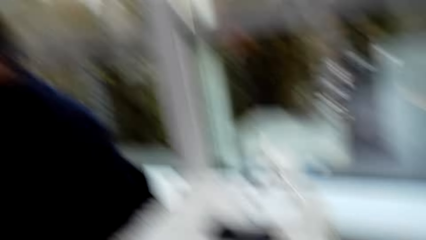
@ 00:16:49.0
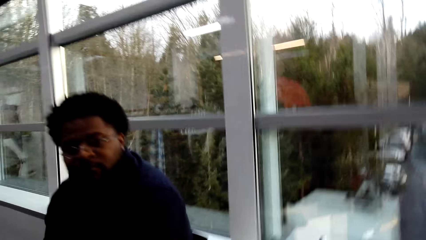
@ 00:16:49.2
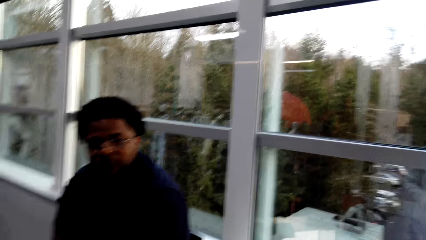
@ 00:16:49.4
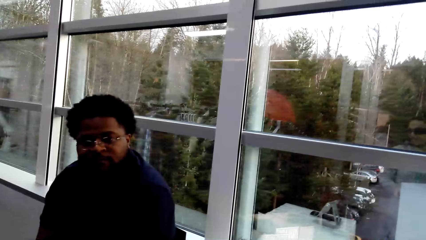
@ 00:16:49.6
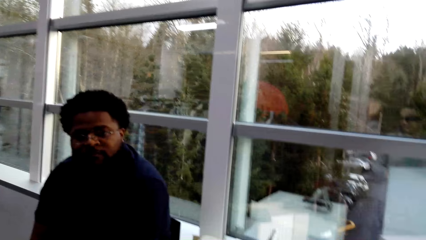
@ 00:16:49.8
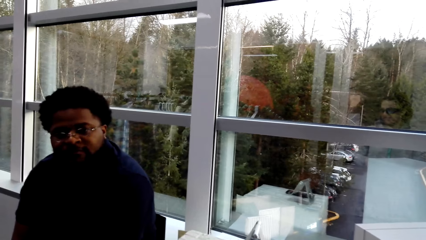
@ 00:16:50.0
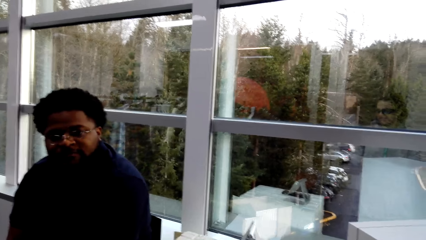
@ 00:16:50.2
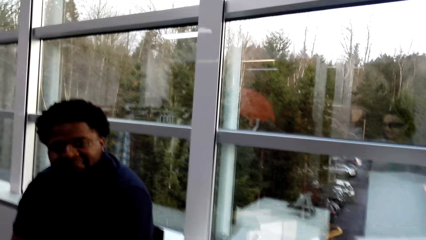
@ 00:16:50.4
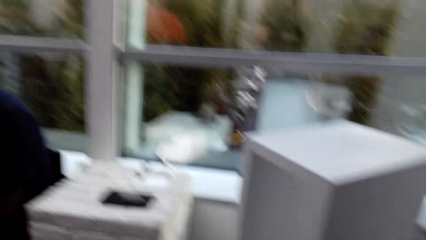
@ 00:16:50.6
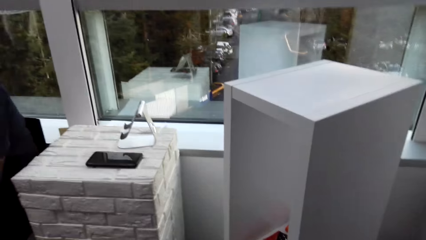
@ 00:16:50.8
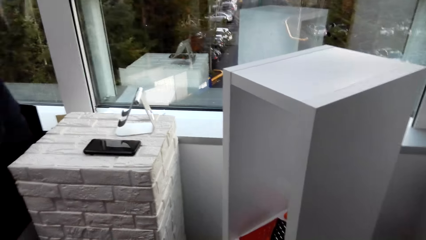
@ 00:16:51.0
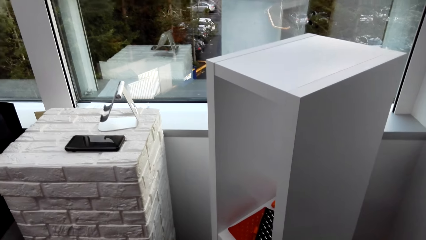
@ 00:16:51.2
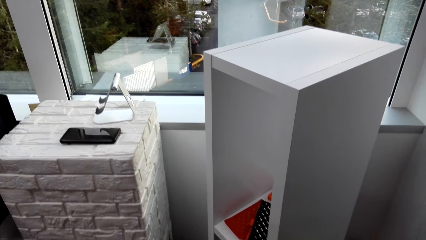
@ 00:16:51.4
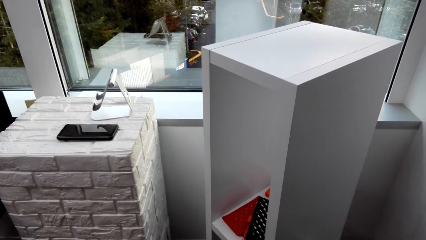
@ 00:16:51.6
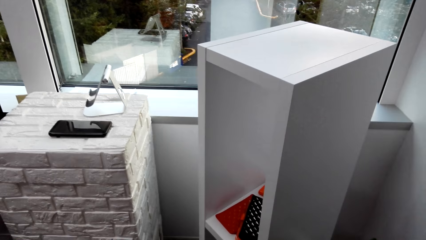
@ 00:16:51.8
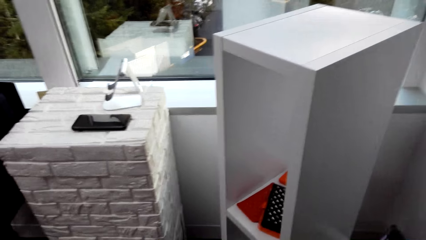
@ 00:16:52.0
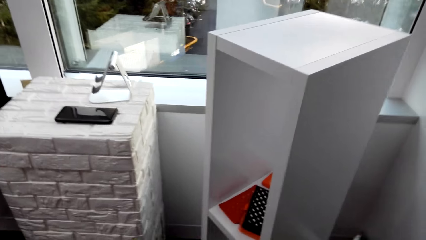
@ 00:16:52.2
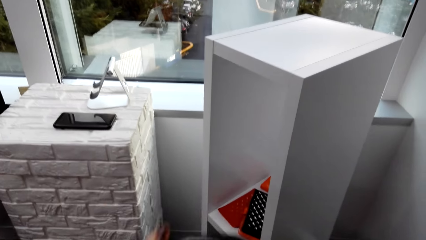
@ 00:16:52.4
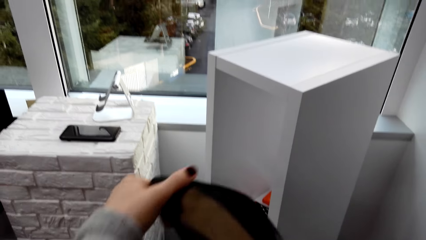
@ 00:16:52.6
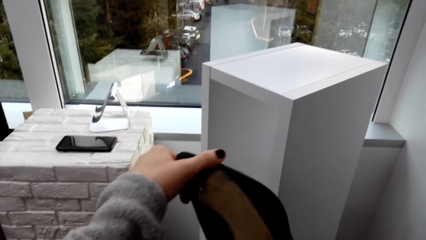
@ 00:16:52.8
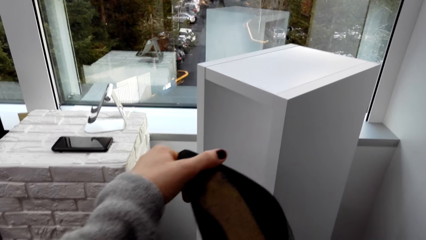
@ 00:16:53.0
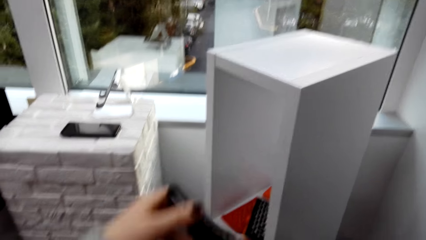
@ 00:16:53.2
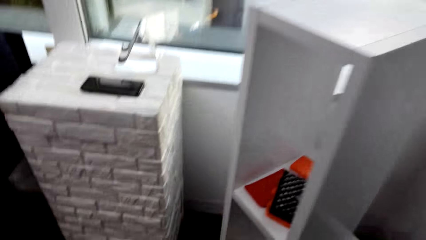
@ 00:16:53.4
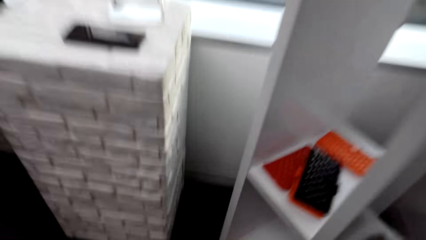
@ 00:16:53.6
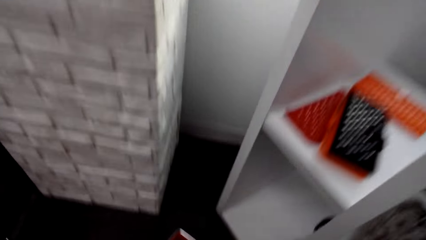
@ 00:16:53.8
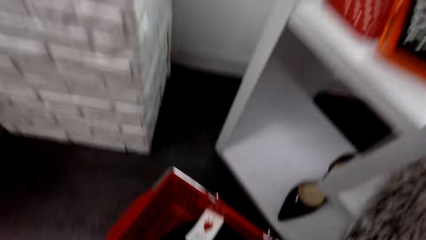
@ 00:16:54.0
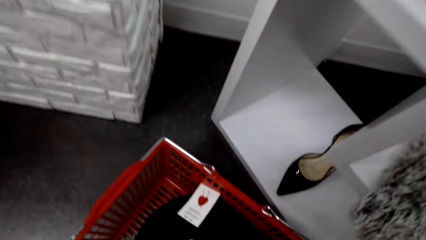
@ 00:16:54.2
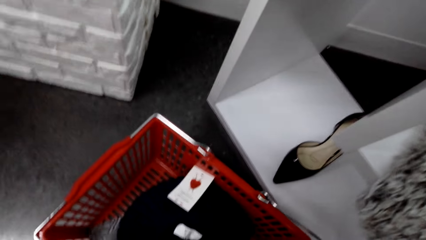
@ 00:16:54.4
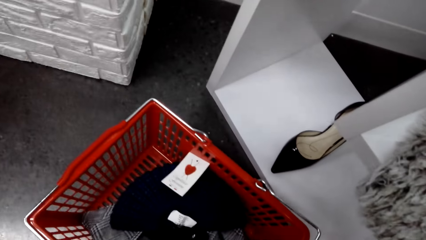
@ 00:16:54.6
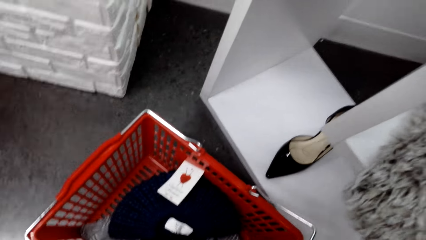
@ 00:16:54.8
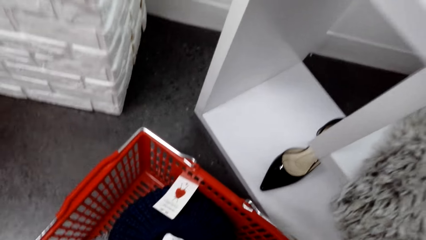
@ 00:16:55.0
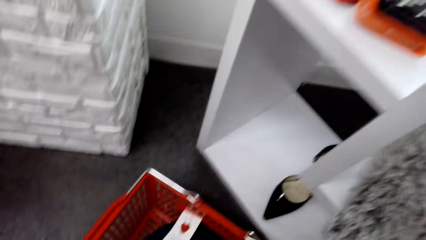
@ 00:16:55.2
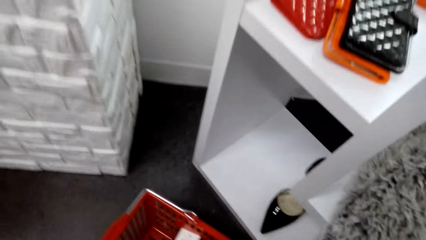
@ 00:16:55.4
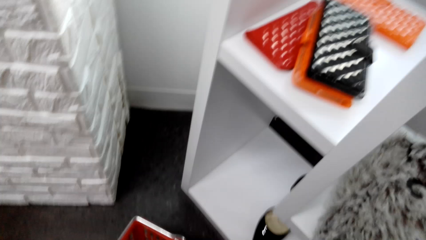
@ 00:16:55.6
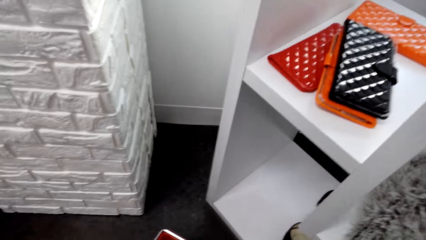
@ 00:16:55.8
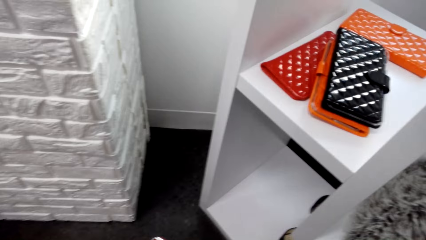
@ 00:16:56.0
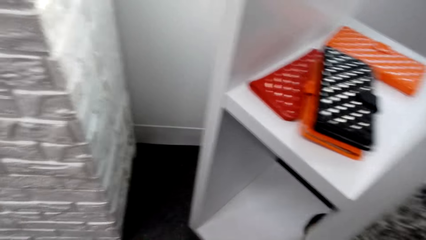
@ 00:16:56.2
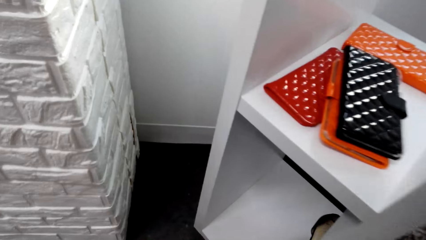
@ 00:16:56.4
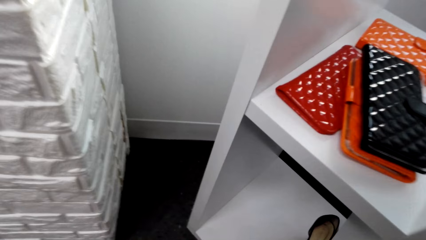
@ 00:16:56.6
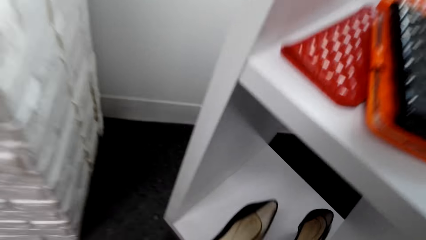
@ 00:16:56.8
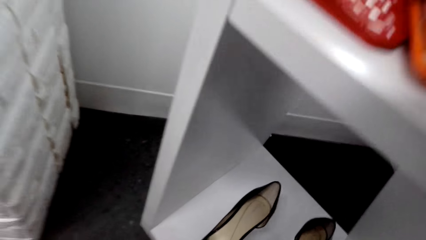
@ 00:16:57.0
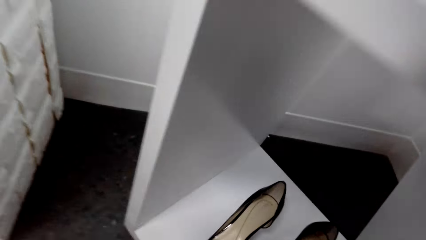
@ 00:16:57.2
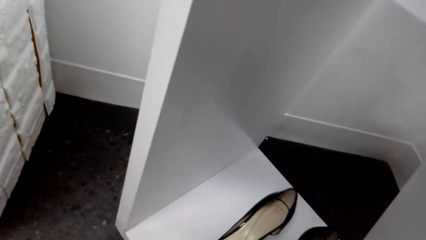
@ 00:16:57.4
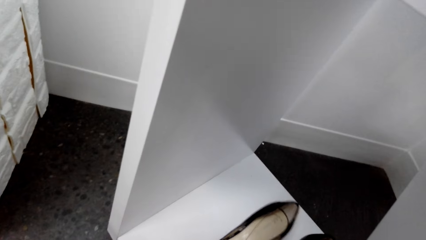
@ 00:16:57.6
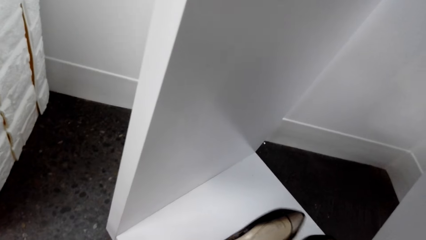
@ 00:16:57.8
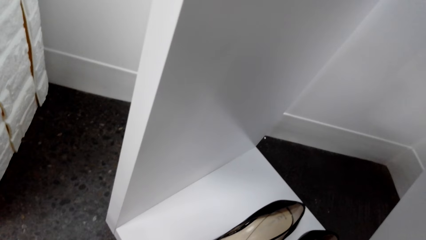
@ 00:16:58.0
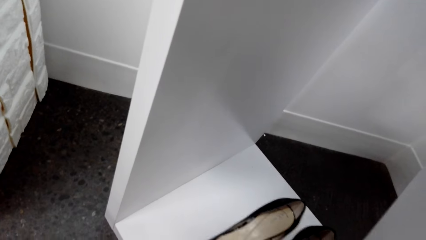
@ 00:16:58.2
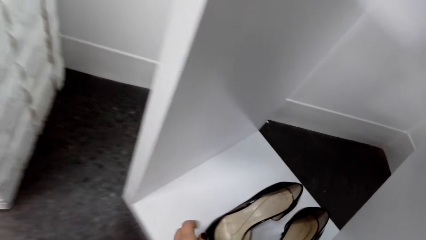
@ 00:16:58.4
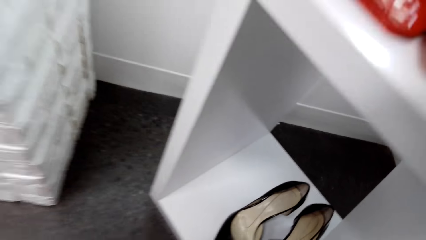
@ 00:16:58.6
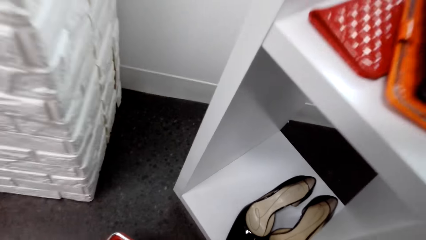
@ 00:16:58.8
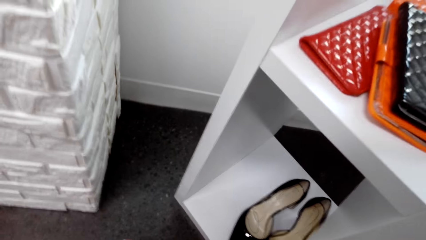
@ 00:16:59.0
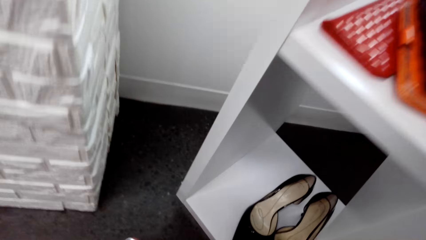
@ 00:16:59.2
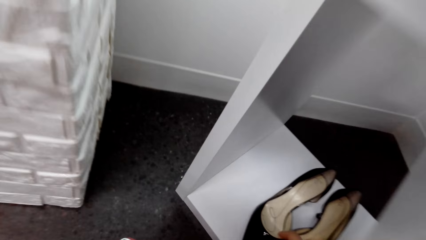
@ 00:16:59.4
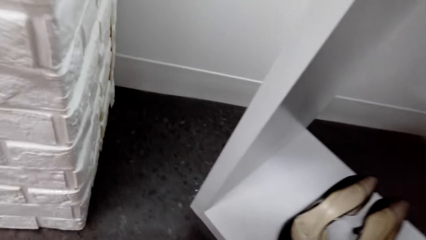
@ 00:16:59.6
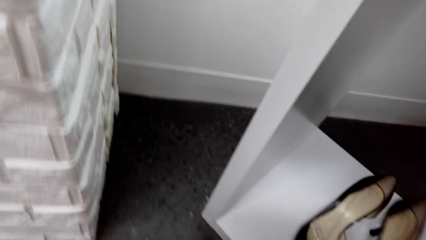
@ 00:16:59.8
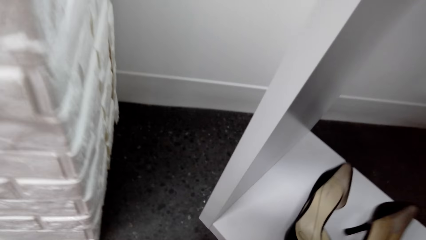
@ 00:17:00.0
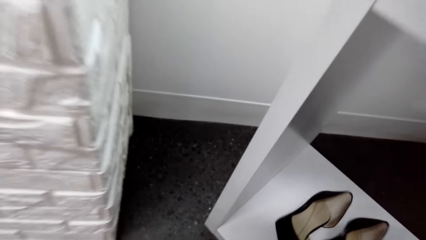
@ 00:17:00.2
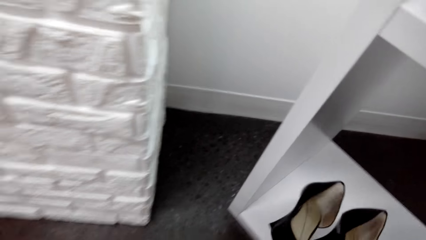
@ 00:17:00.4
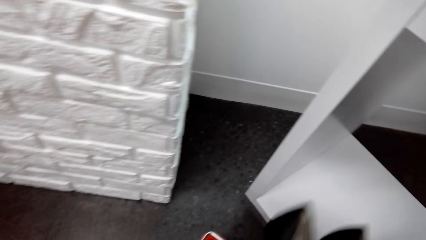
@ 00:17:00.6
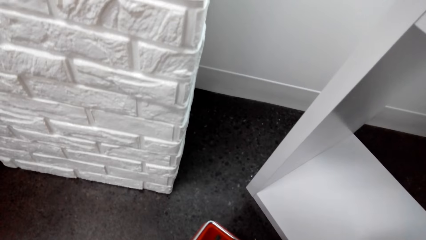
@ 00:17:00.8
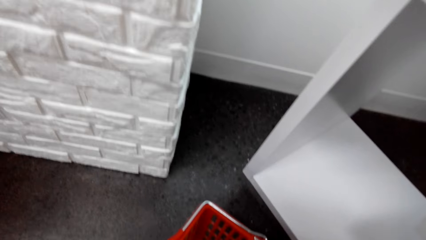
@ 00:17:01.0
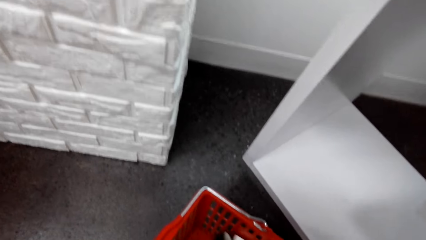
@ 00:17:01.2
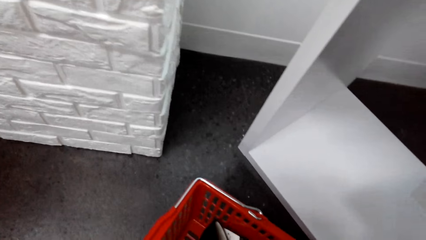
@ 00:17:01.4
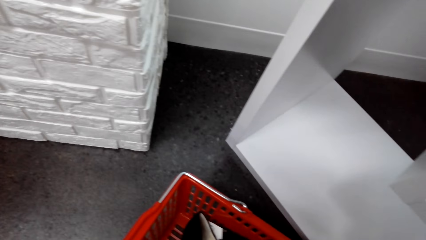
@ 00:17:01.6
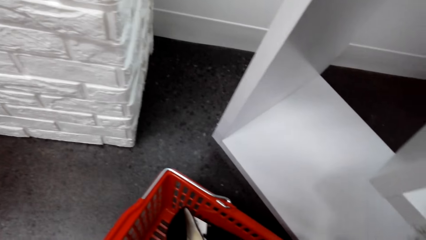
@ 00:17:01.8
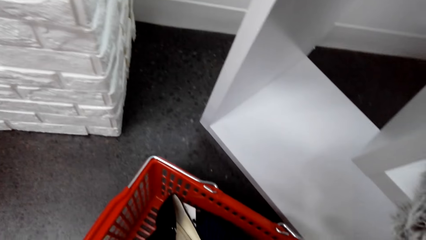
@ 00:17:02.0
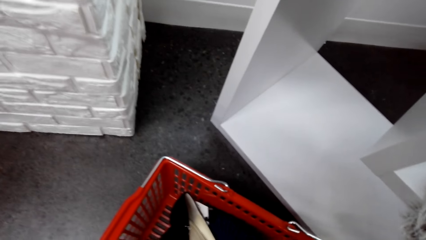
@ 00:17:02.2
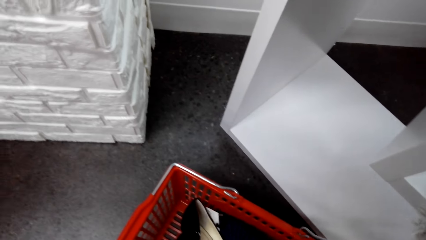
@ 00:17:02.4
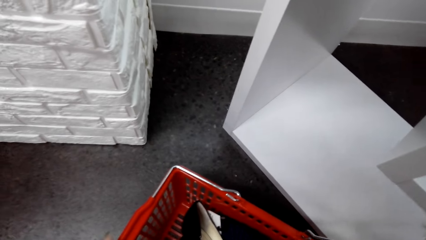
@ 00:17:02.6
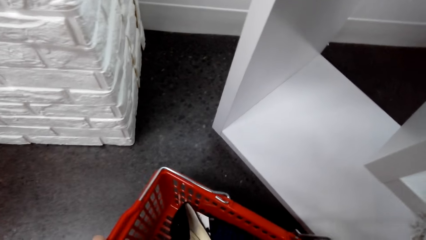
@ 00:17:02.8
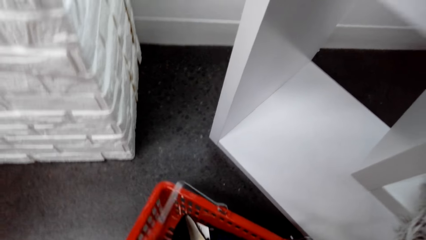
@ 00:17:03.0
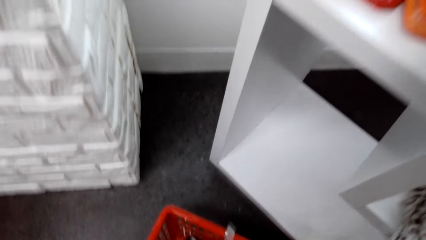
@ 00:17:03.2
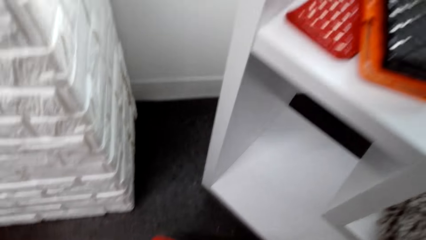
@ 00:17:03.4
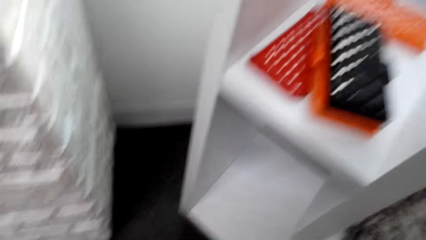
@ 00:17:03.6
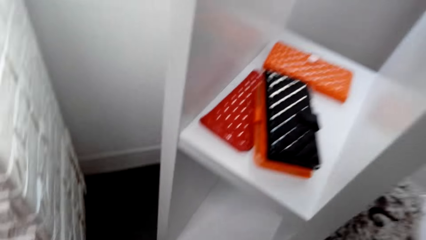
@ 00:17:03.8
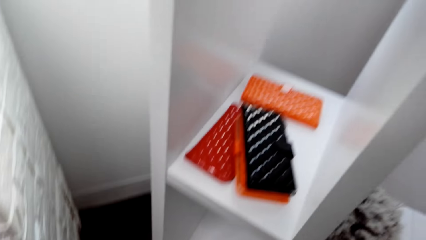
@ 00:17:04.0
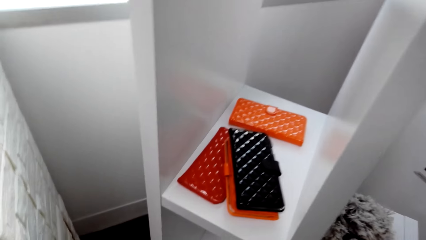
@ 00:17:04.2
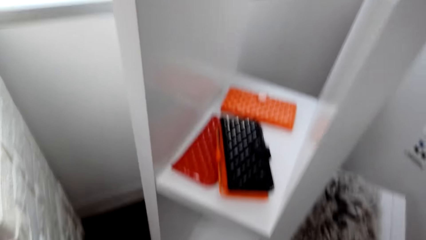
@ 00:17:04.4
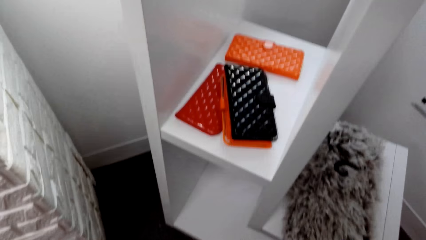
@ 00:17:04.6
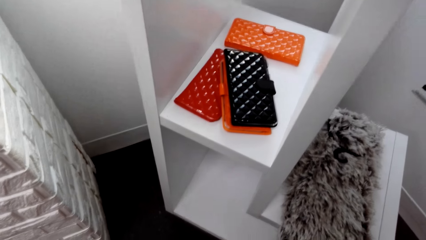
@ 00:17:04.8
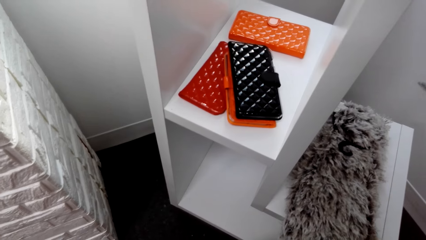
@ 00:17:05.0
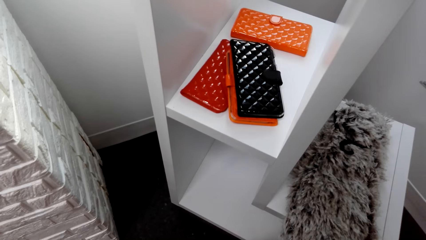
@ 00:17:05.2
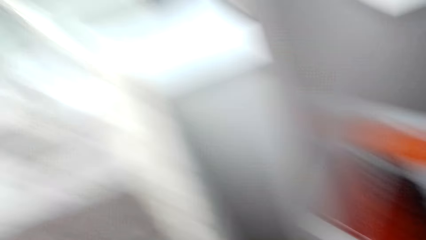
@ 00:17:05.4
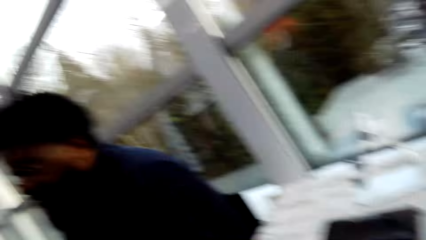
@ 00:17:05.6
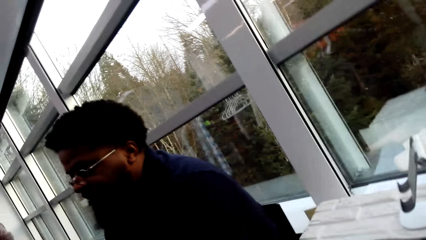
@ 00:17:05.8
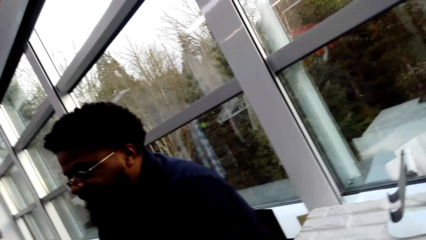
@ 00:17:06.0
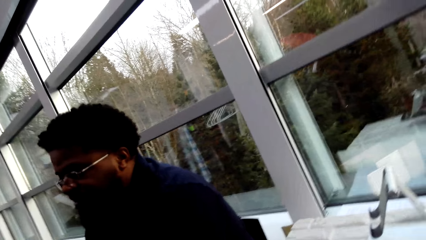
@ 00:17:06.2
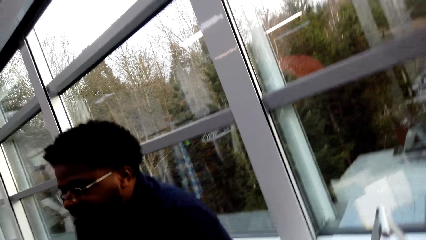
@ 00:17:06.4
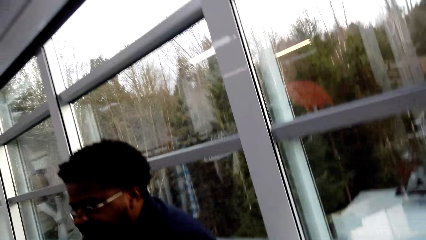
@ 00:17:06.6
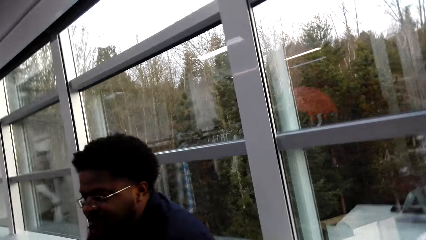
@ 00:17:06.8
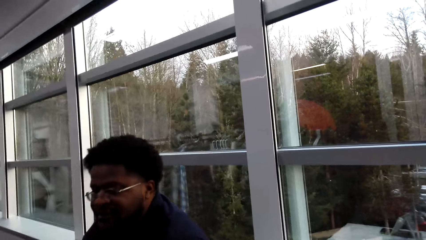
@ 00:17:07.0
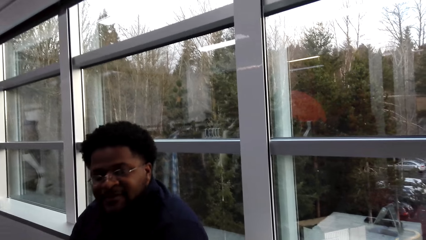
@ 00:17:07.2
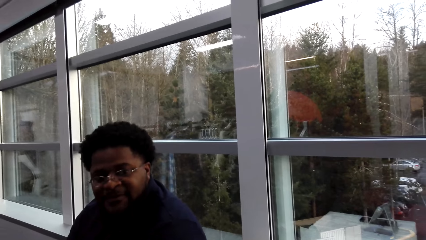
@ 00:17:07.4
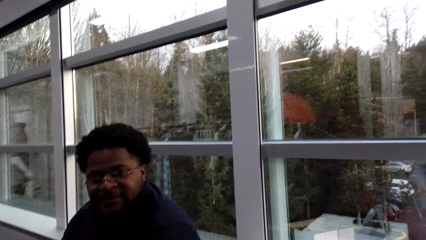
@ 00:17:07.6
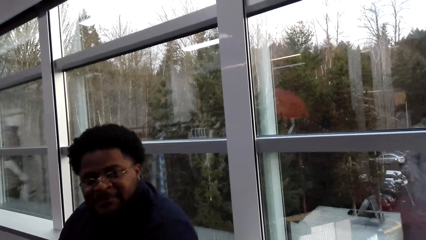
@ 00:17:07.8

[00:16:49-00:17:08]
The camera wearer converses with a man. They stare at another man. They stare at a shoe. They hold the shoe. They put the shoe in the stand. They pick up the shoe with the left hand. They put the shoe in the basket. They stare at the pouch. They converse with the first man. They stare at the first man.
